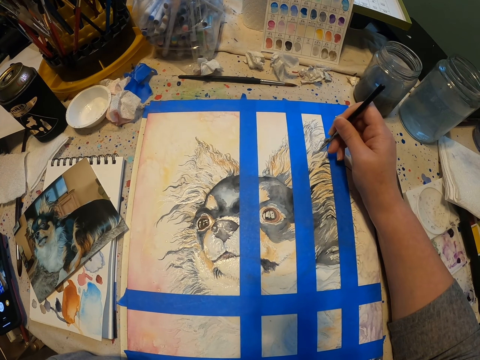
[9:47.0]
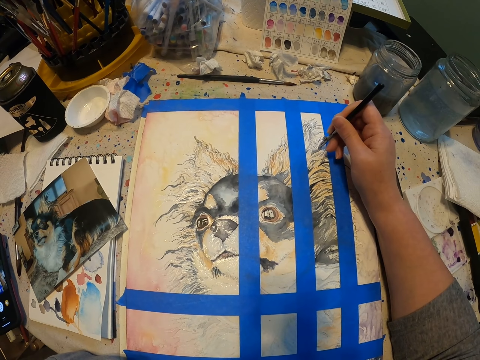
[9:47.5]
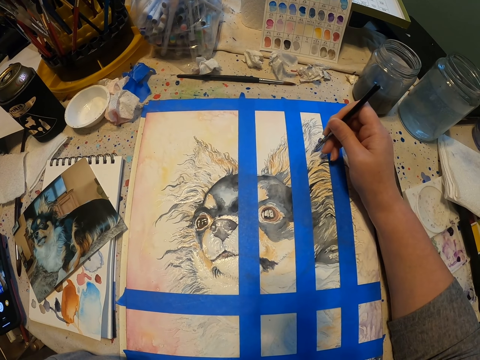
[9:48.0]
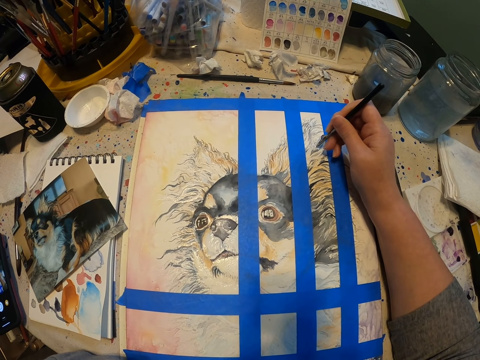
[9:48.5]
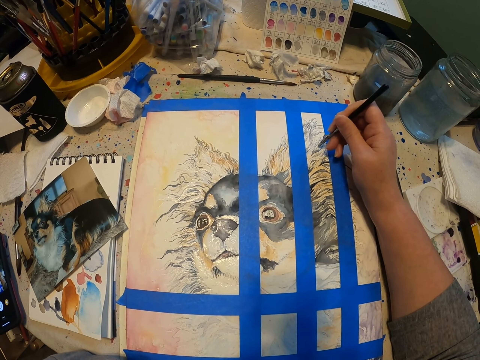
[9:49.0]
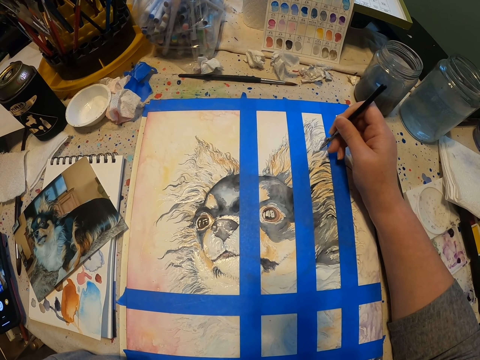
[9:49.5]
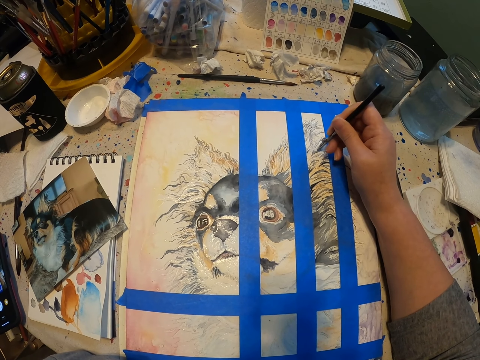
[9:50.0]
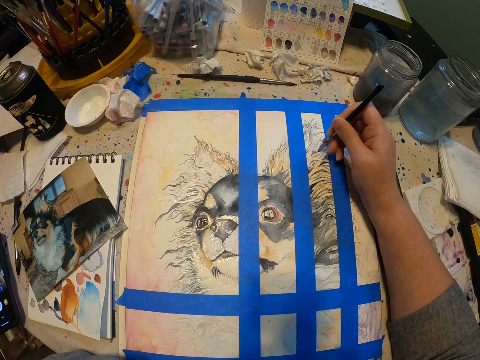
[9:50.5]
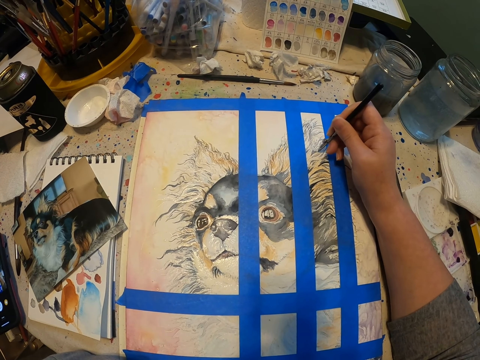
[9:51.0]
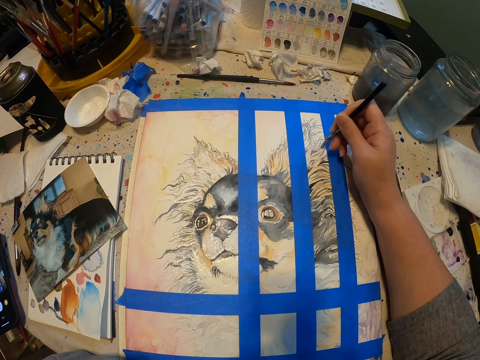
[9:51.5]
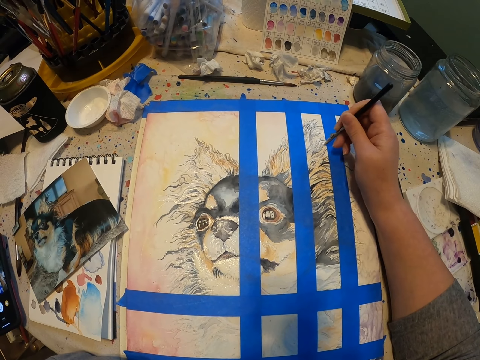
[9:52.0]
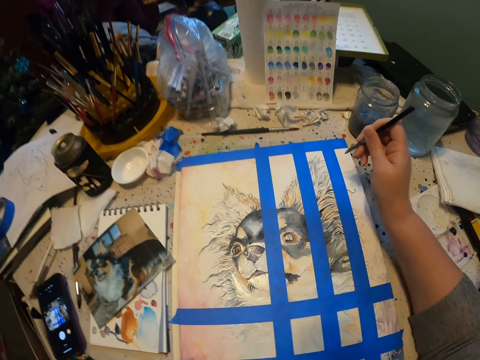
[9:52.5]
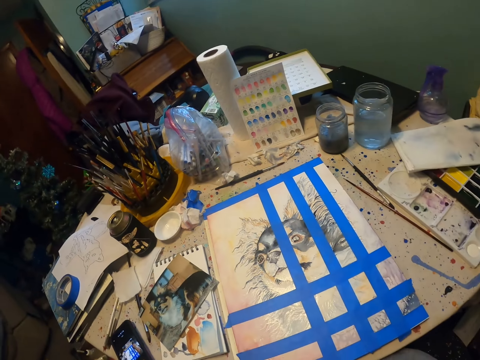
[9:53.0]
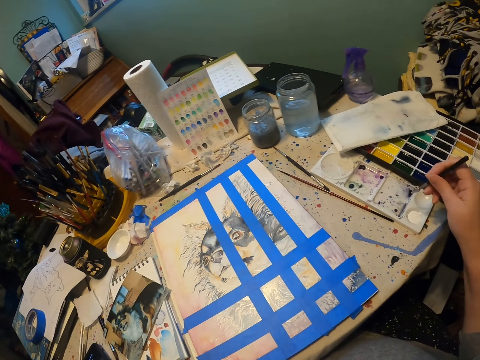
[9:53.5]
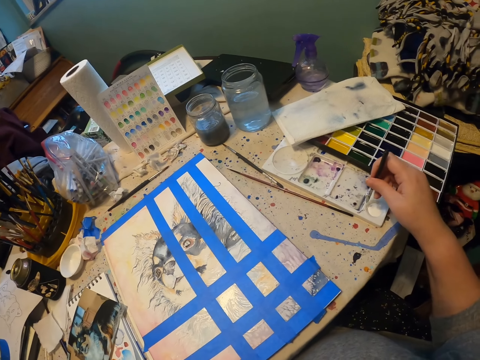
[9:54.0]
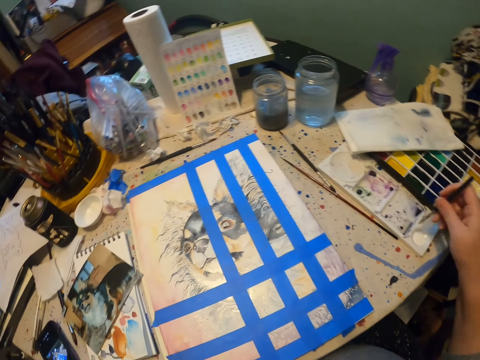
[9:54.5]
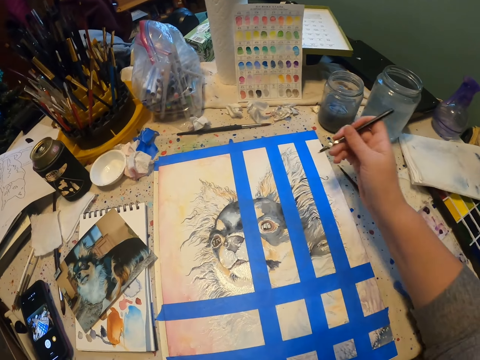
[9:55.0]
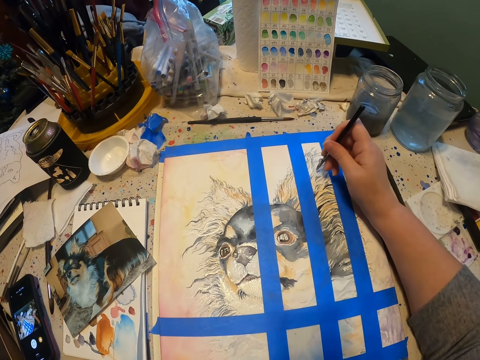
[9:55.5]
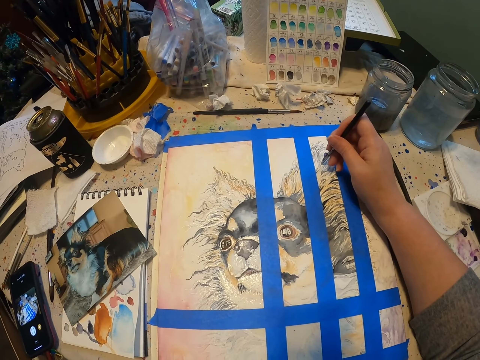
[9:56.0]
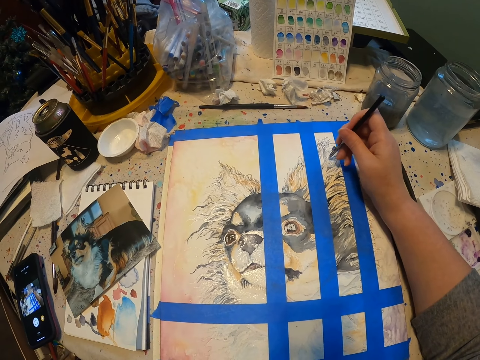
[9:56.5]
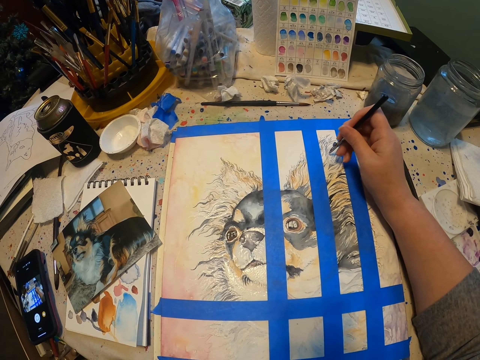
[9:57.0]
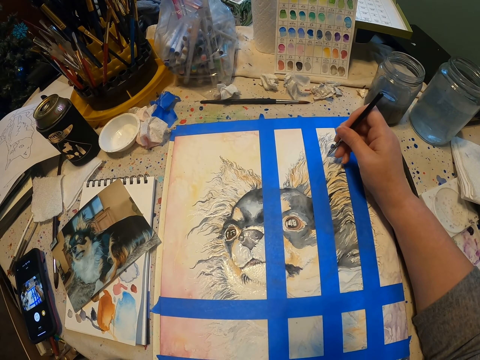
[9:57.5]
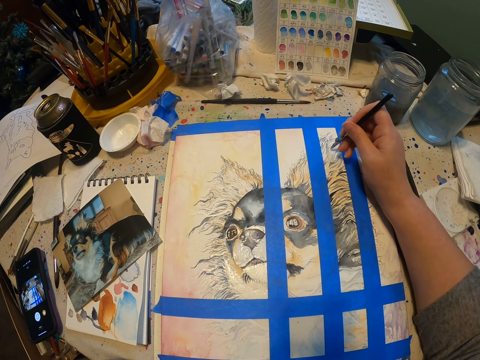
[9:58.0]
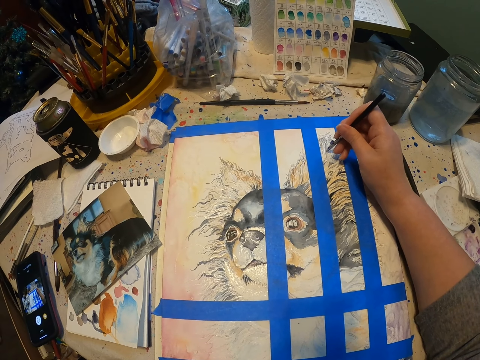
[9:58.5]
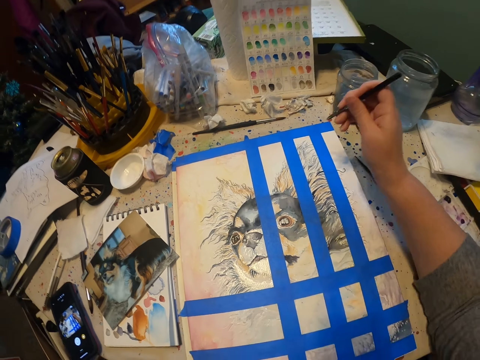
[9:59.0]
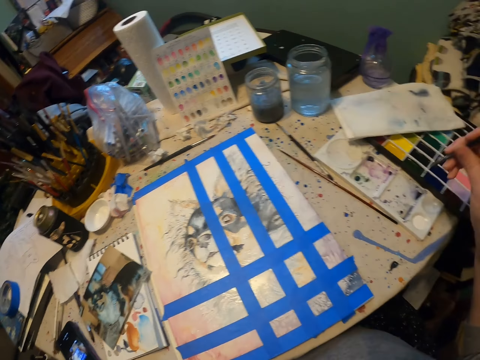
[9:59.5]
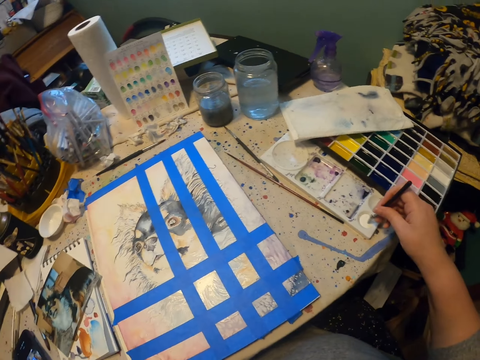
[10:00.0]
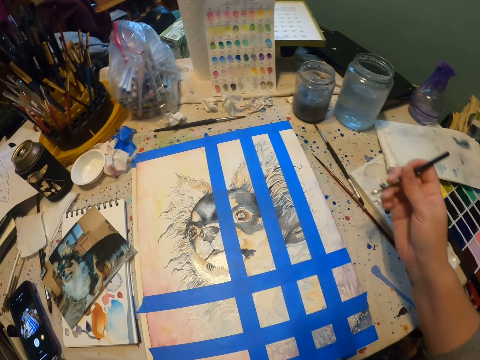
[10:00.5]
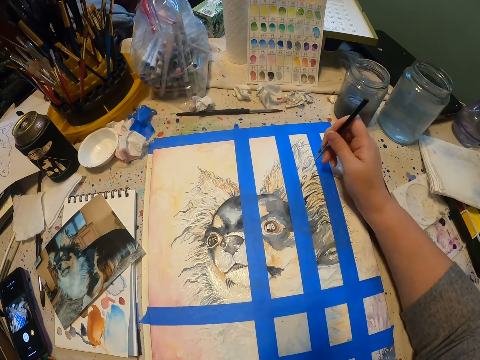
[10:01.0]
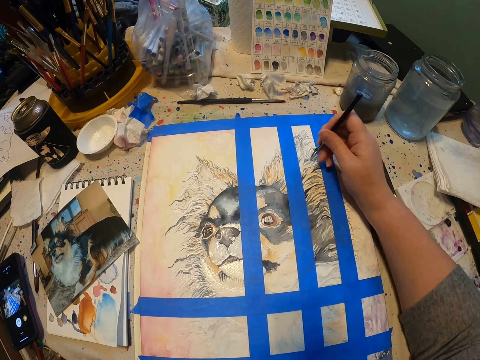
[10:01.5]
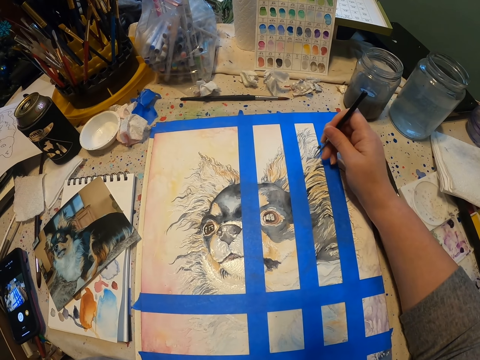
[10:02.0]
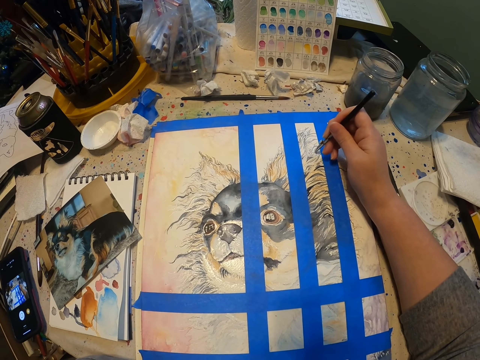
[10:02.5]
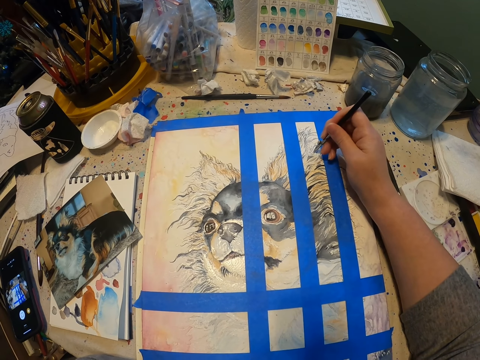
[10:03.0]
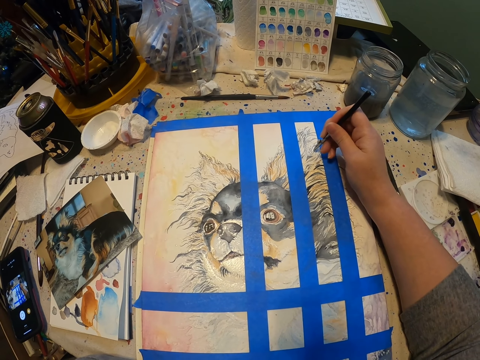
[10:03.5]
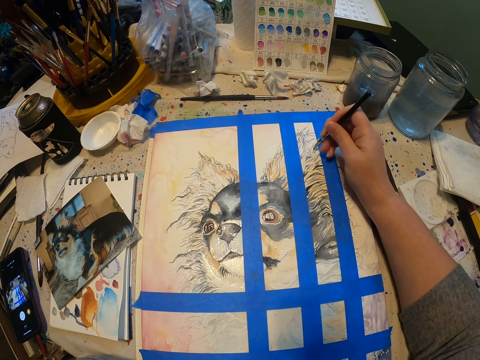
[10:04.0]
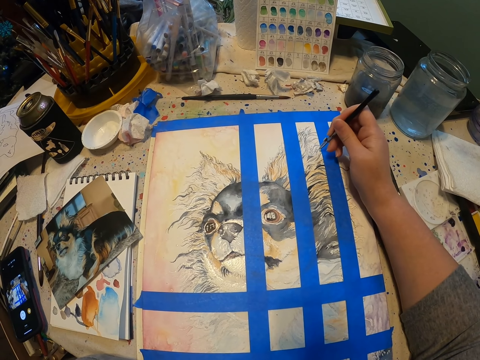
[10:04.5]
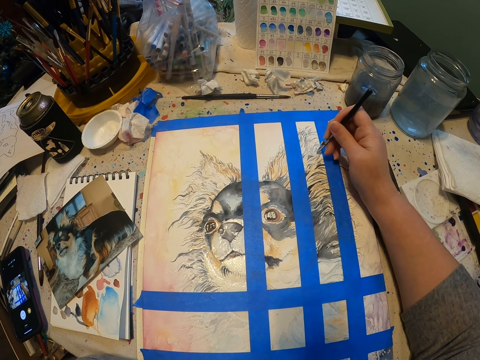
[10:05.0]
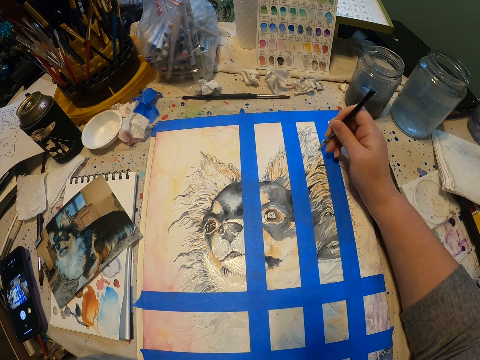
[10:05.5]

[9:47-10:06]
The camera wearer dips the pen in the white crayon. They draw the painting with the pen. They dip the pen in the white crayon. They draw the painting with the pen.

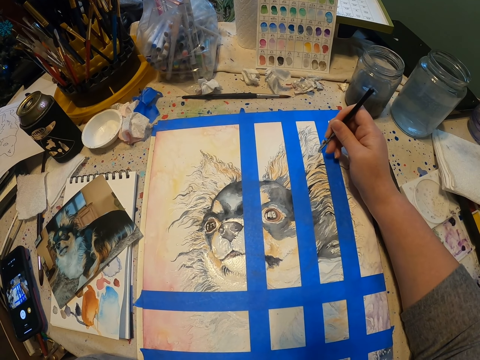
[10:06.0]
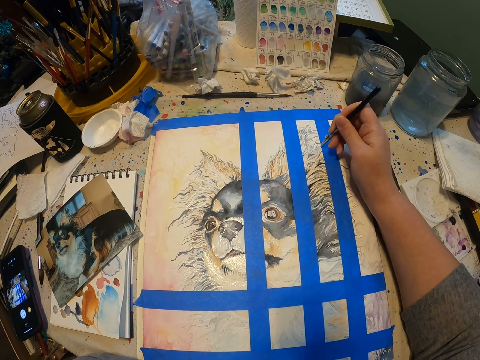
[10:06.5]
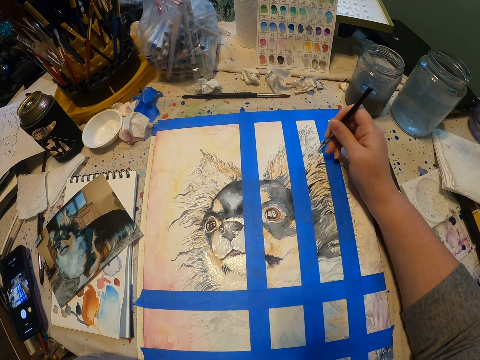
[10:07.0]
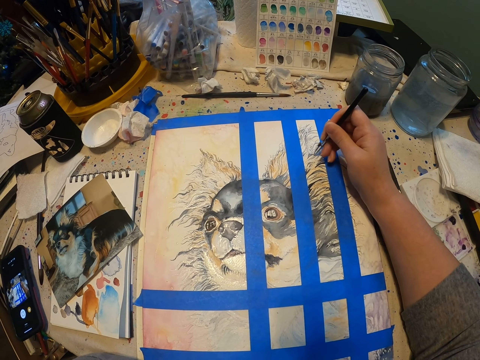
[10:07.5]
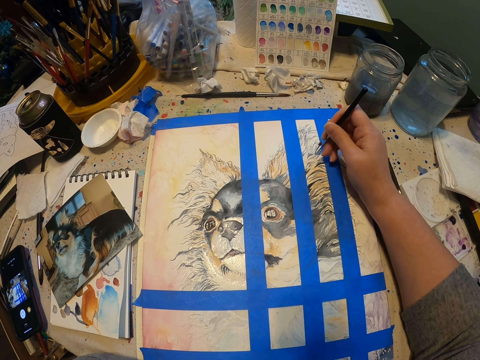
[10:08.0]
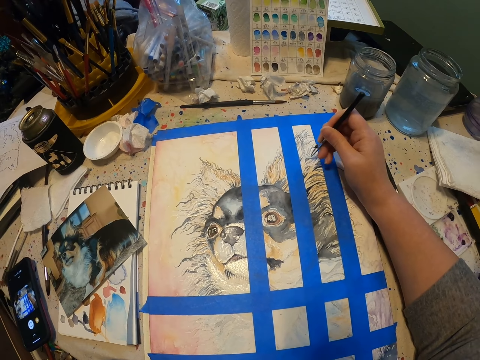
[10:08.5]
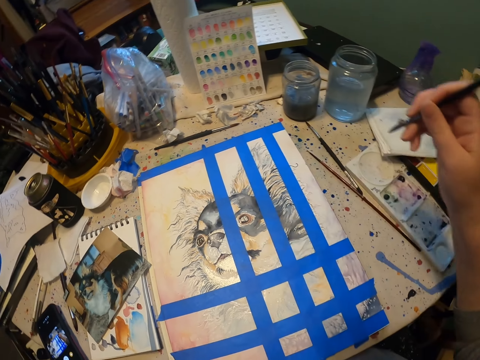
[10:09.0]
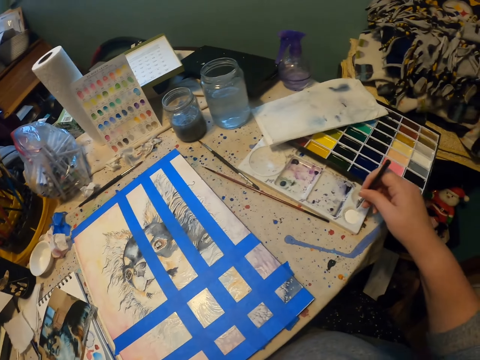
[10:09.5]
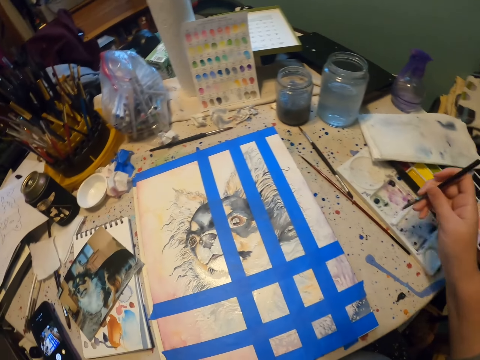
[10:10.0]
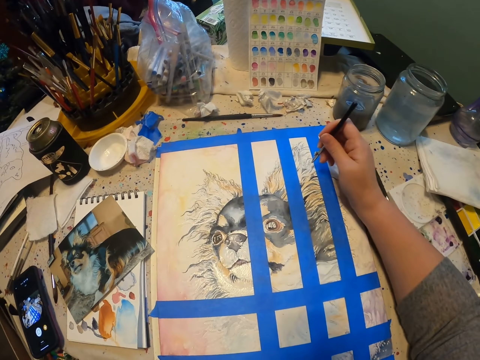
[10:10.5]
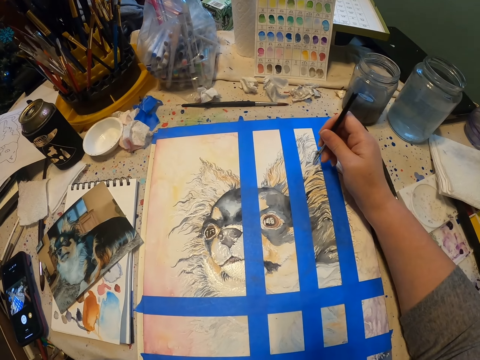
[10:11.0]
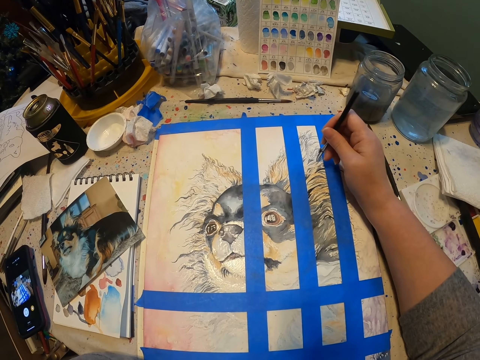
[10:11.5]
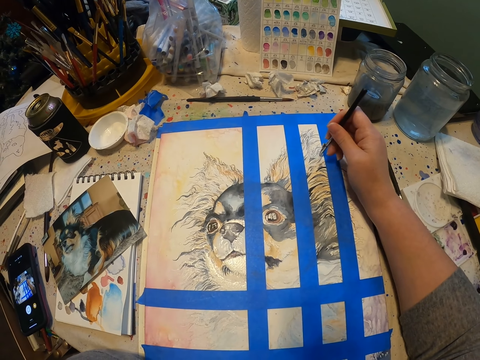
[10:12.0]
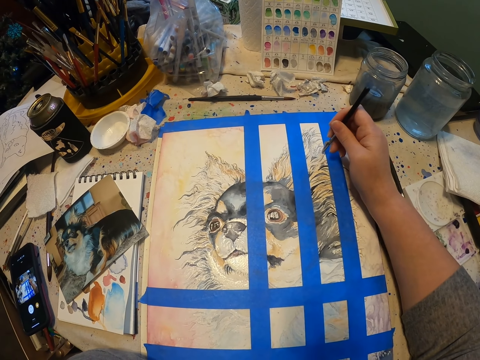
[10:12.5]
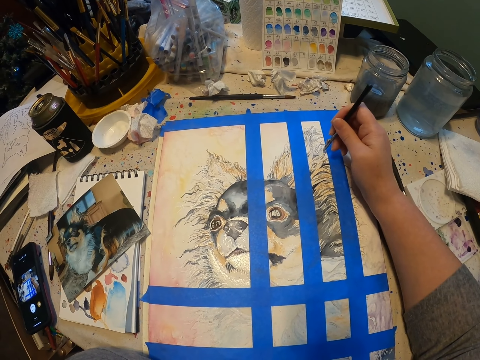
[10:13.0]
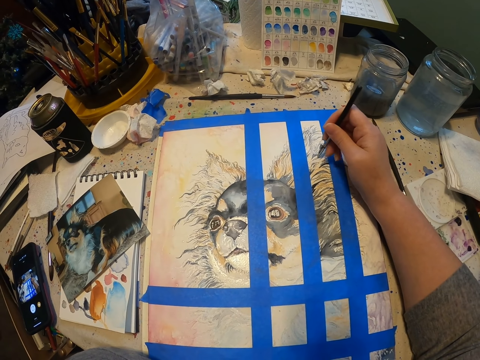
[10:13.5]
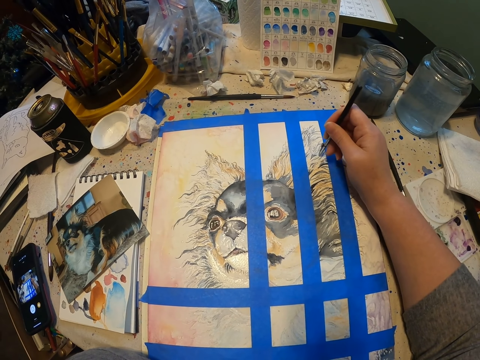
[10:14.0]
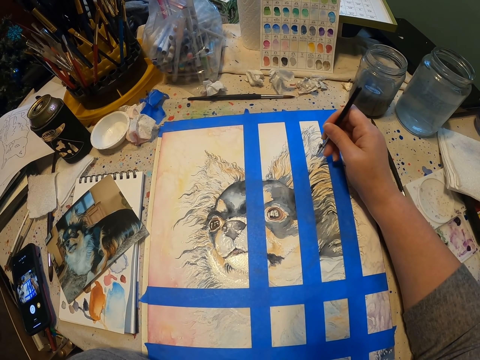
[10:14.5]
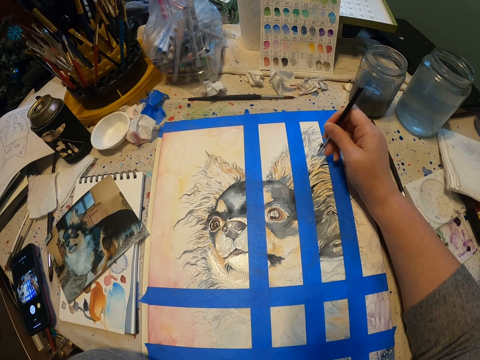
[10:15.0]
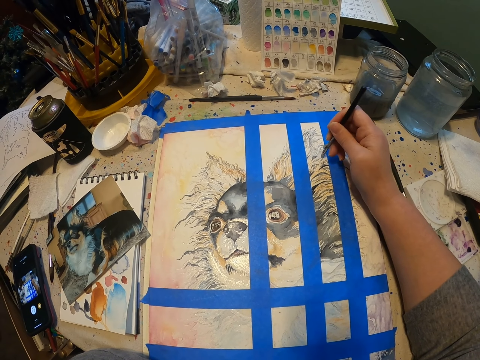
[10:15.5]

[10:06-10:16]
The camera wearer dips the pen in the white crayon. They draw the painting with the pen.
